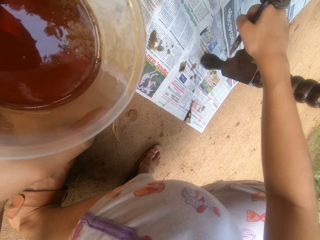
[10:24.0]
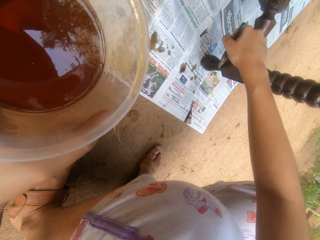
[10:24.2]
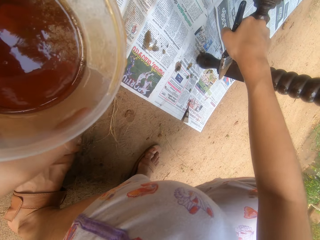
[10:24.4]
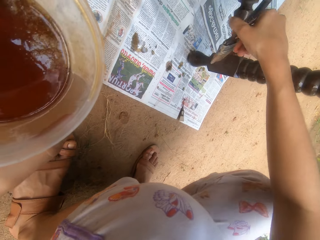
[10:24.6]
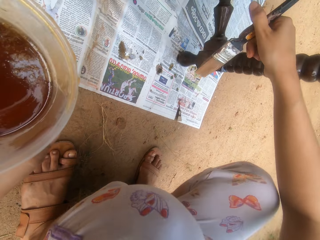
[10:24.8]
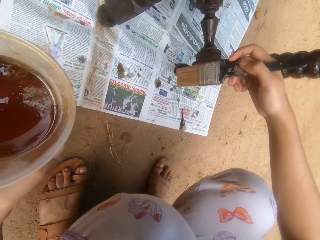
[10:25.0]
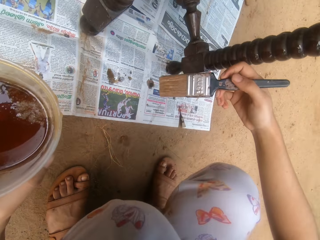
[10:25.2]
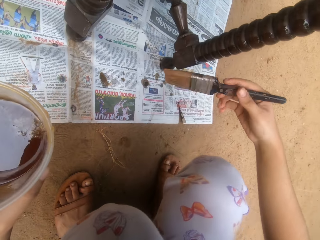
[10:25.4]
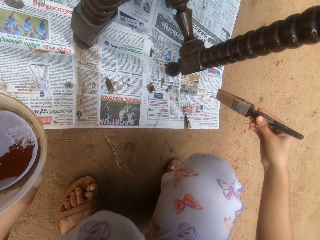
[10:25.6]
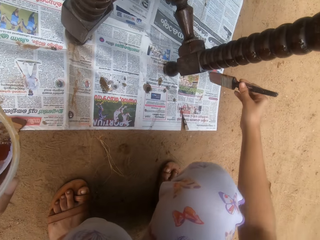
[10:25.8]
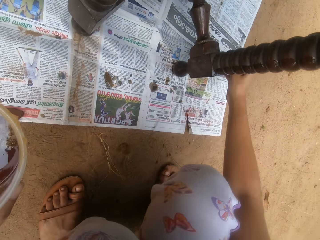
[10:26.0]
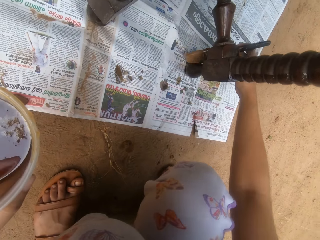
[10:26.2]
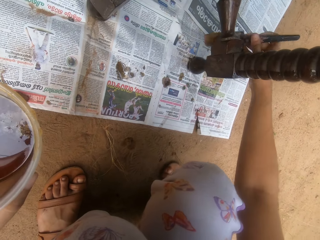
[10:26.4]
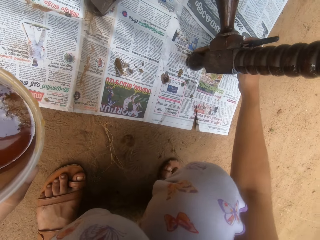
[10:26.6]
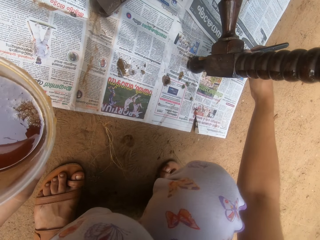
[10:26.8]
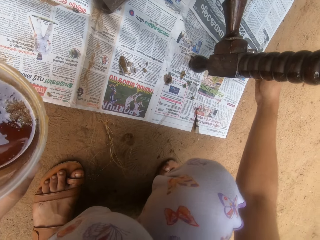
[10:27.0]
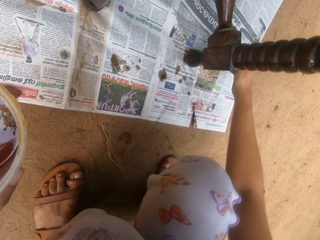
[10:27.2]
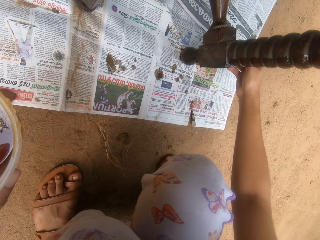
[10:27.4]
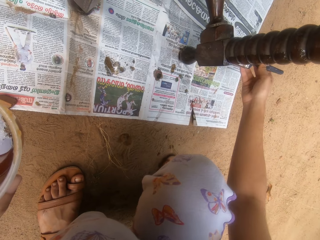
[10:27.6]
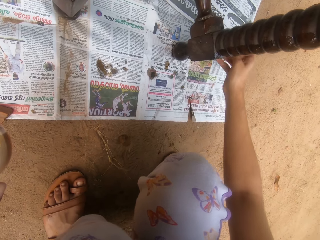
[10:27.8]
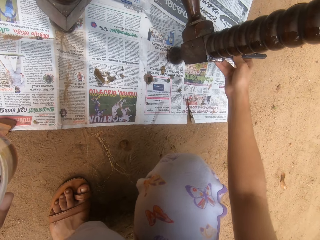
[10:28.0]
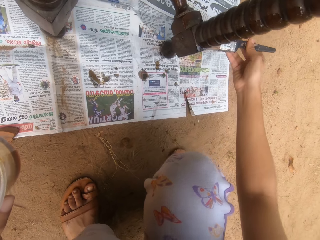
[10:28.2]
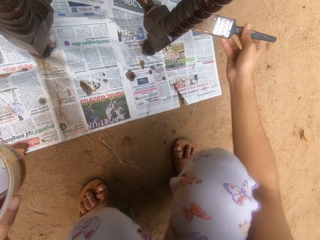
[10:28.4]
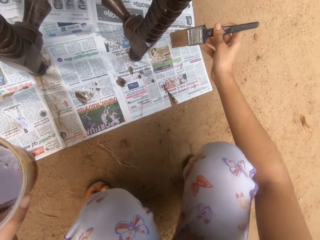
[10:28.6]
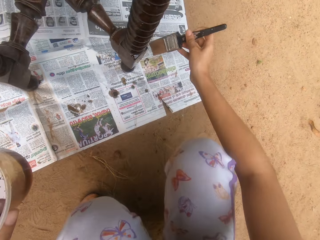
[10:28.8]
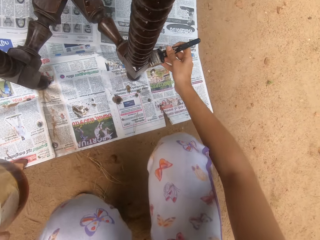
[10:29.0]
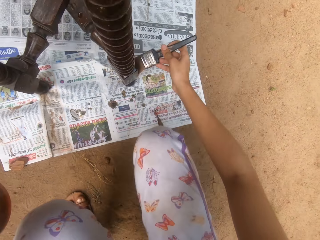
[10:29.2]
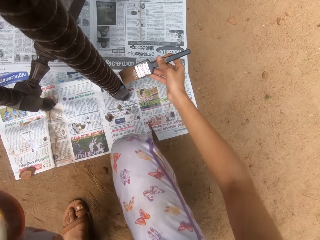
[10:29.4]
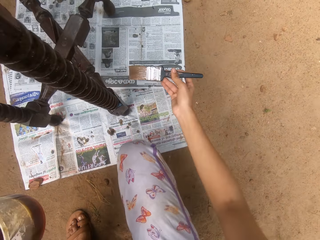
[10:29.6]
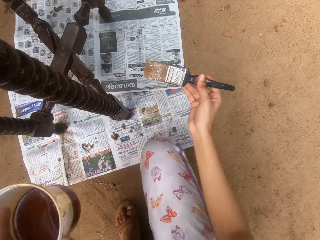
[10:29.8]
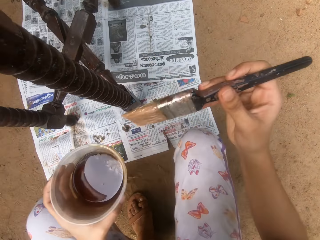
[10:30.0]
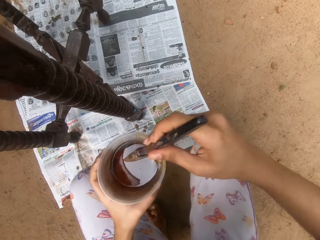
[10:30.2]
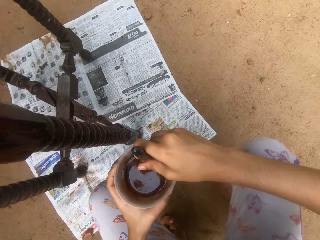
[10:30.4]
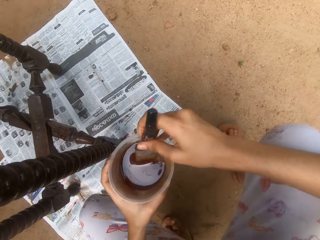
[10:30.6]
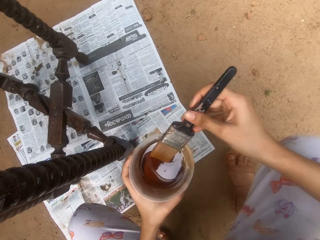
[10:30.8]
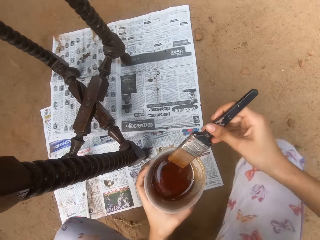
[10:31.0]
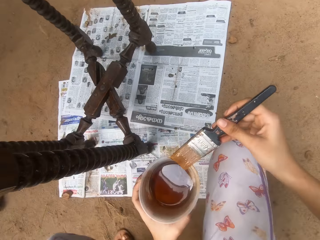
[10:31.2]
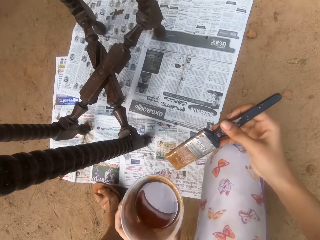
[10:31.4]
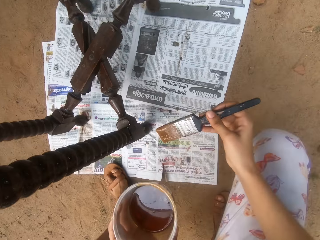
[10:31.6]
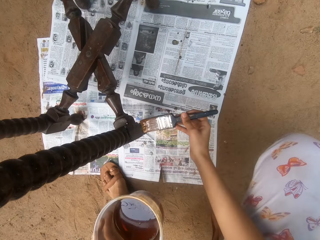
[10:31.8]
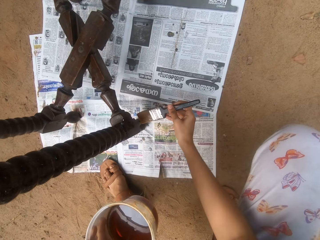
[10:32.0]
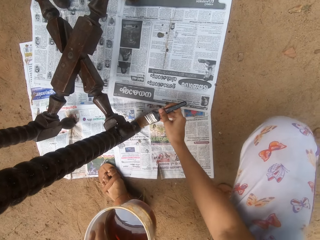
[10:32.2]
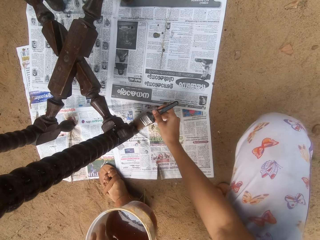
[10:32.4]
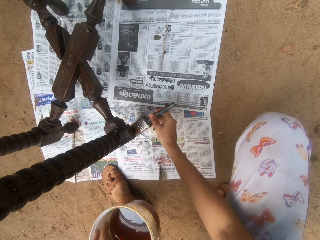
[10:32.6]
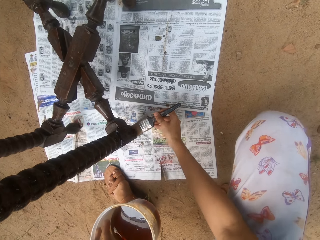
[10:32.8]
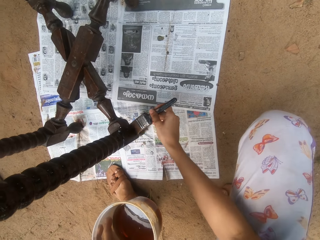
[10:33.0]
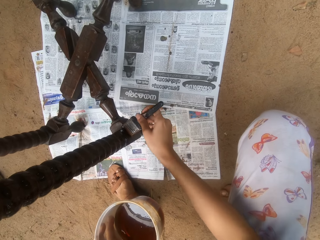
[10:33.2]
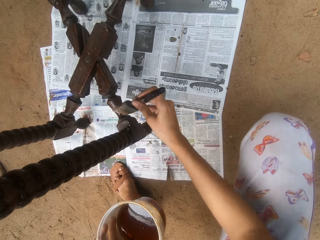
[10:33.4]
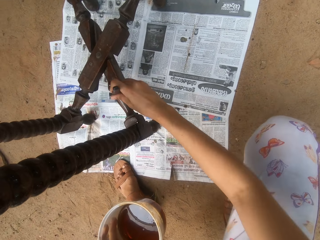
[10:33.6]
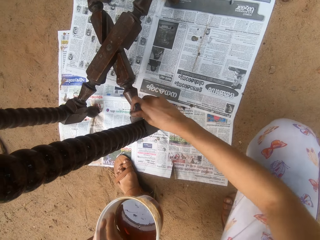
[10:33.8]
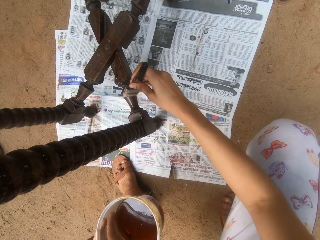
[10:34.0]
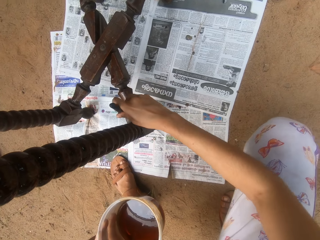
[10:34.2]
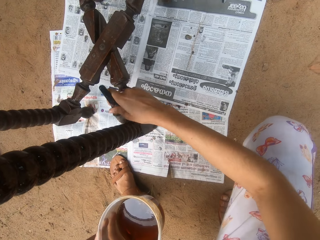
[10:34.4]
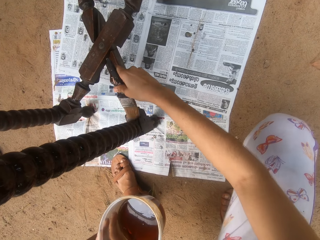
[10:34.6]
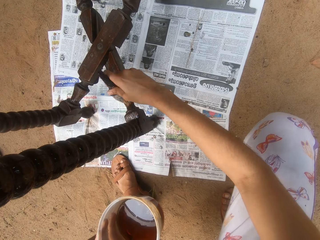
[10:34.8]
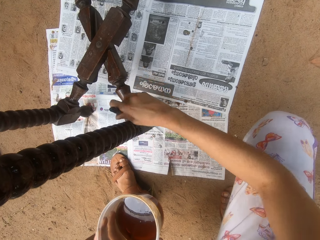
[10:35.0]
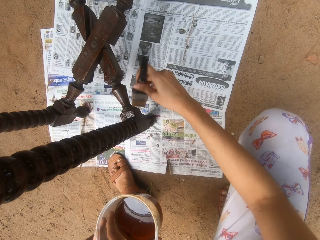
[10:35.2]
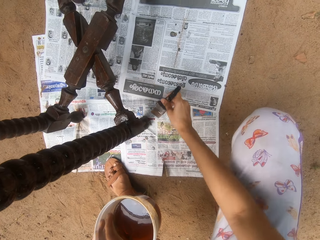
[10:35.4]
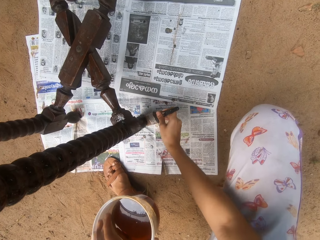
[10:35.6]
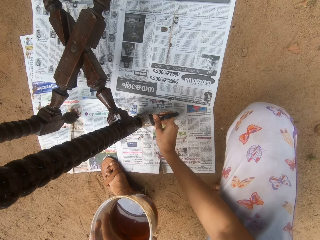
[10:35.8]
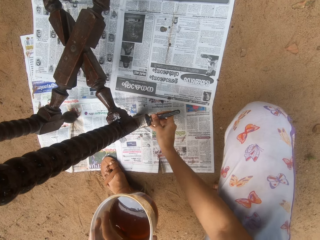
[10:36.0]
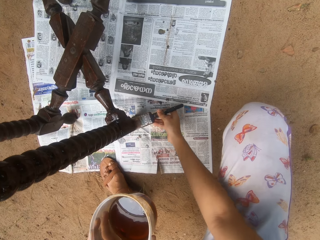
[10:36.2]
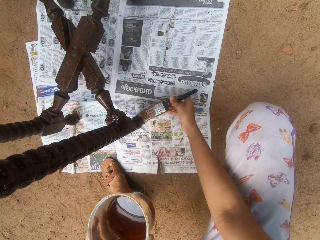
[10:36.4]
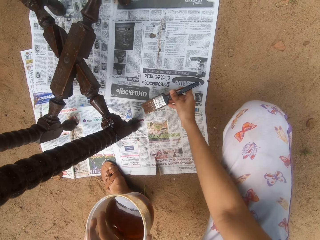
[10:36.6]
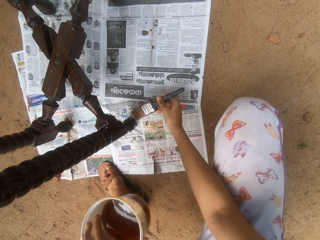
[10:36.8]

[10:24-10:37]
The camera wearer turns the brush. He paints the table. He dips the brush in his right hand into the bowl of wood finish oil in his left hand. He rubs the brush on the tip of the bowl with his right hand. He coats the table with wood finish oil in the brush with his right hand.

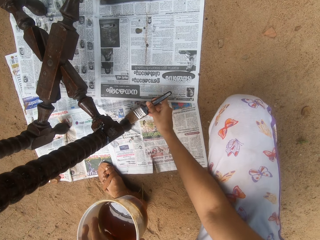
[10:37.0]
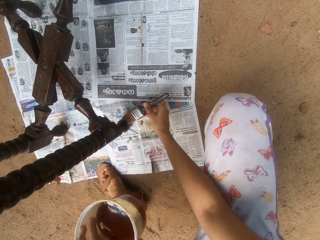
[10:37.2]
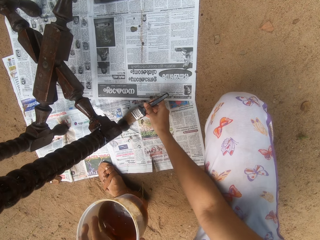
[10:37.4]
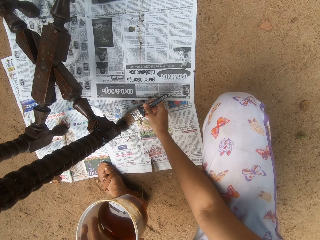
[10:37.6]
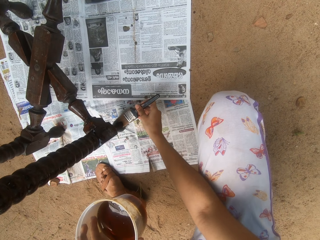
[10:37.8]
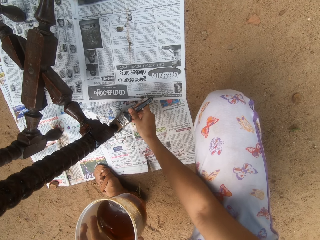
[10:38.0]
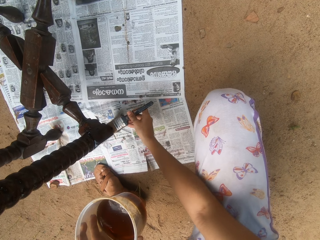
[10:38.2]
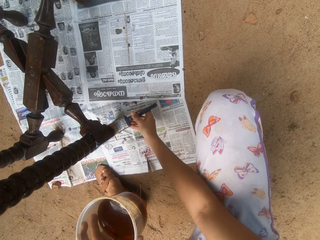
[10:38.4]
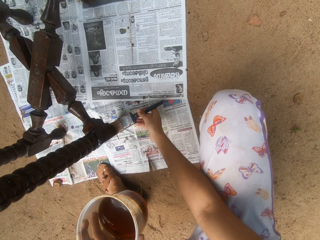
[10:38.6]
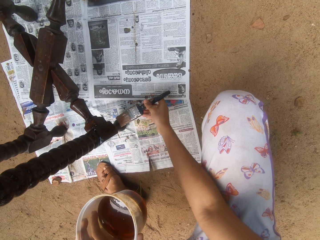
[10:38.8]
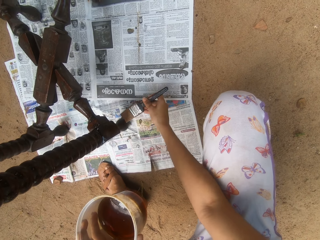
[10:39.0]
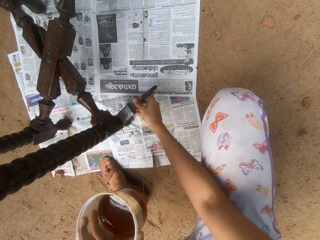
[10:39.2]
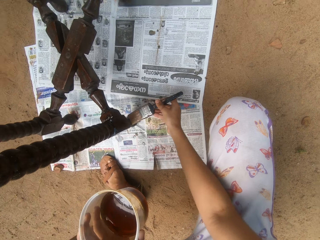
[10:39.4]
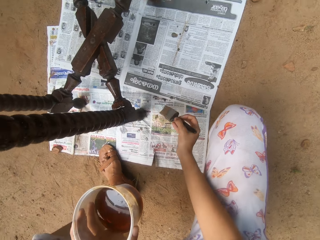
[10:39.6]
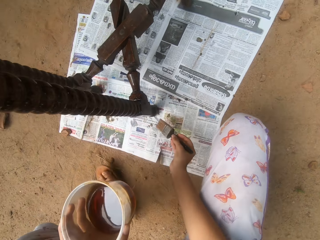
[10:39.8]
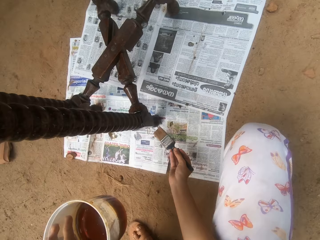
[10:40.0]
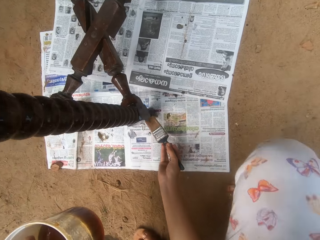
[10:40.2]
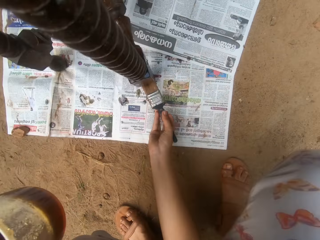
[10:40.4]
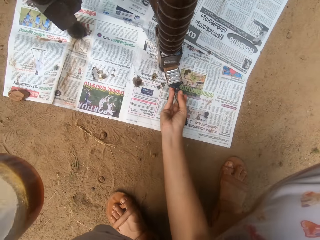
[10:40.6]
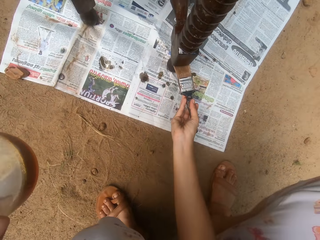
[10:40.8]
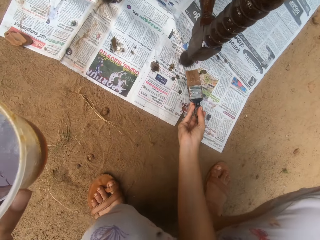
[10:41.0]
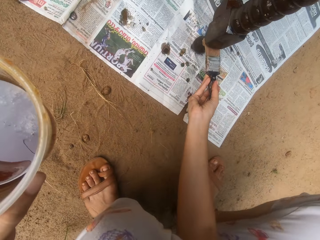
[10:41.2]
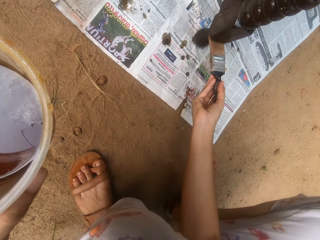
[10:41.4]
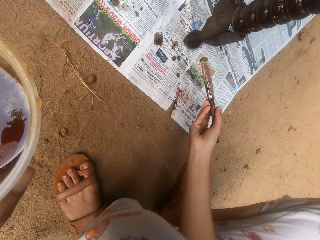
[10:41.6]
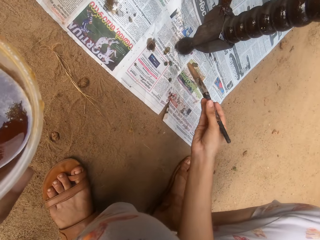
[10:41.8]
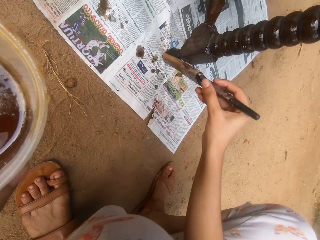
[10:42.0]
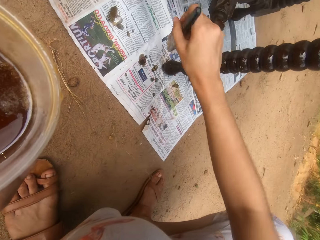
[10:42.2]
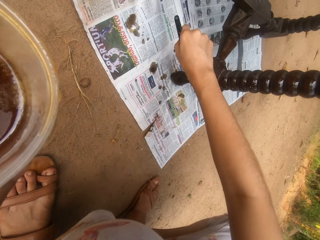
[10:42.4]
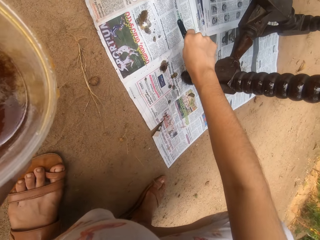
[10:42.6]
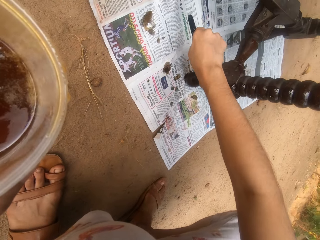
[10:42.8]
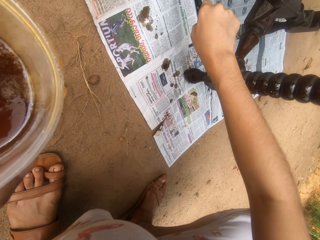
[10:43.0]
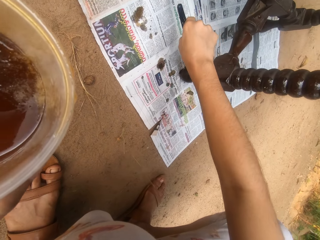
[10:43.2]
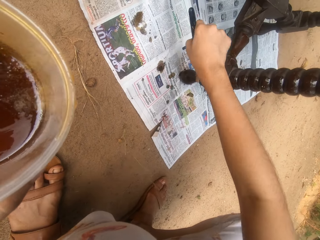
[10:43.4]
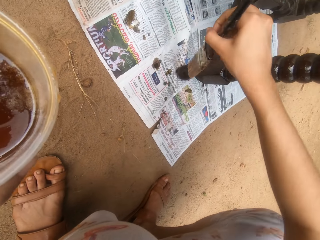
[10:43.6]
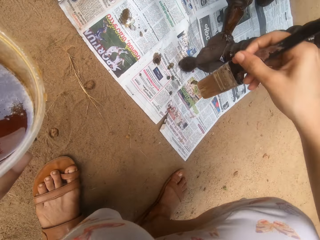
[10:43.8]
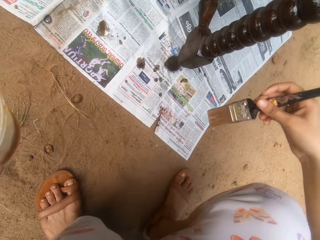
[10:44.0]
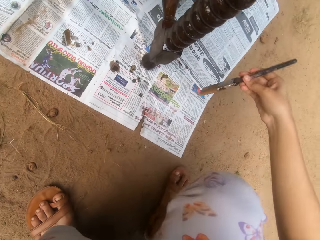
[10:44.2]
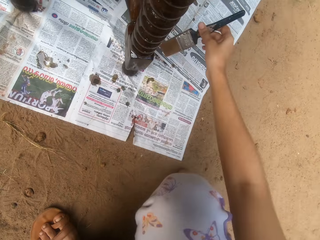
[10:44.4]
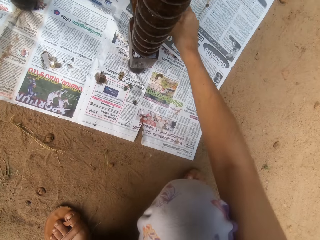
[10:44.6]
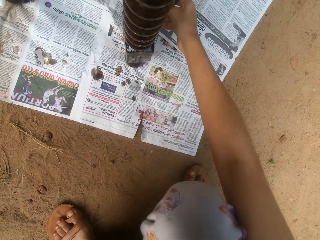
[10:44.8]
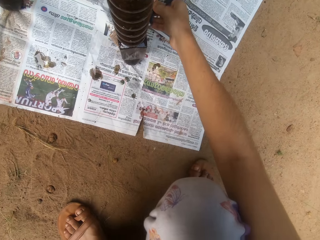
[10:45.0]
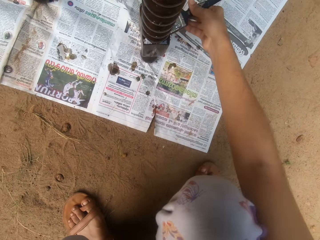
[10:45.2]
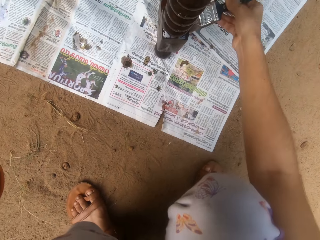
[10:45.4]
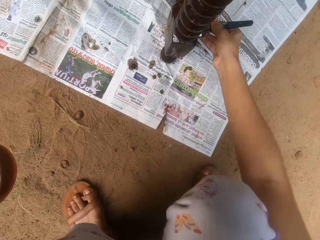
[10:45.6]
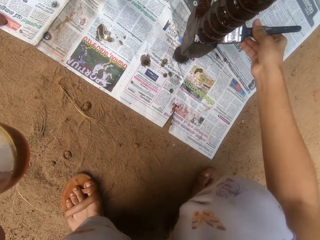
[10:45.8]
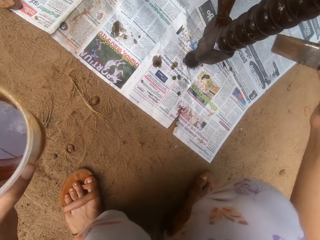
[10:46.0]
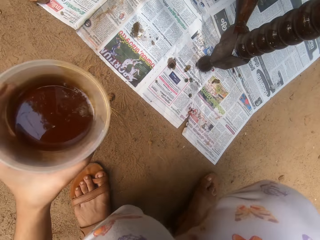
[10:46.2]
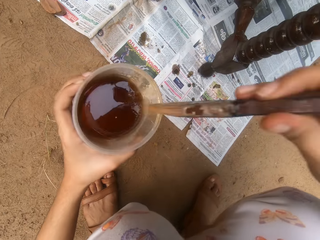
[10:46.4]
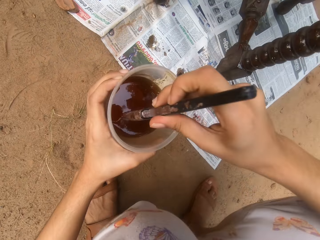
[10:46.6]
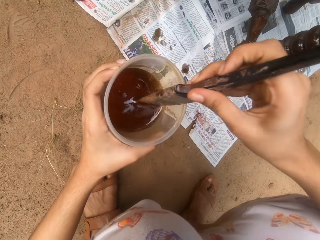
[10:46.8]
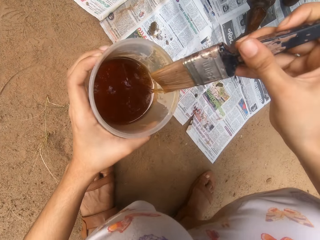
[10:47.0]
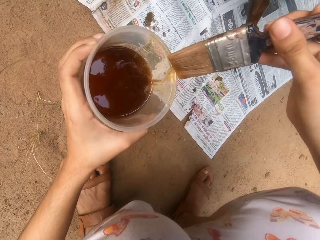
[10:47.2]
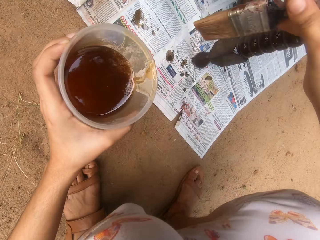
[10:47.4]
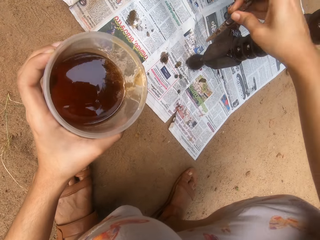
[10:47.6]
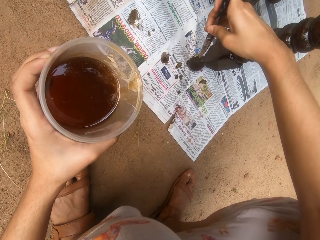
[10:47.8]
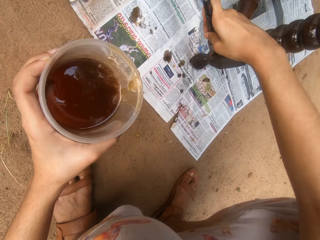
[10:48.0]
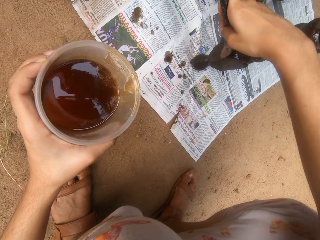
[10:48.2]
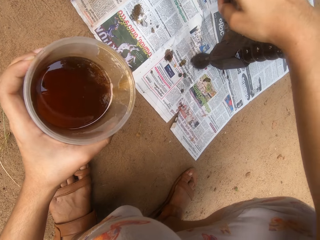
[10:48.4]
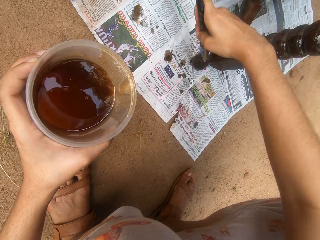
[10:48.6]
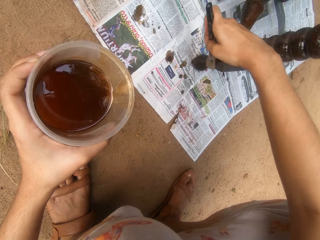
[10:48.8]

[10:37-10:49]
The camera wearer dips the brush in his right hand into the bowl of wood finish oil in his left hand. He rubs the brush on the tip of the bowl with his right hand. He coats the table with wood finish oil in the brush with his right hand.
